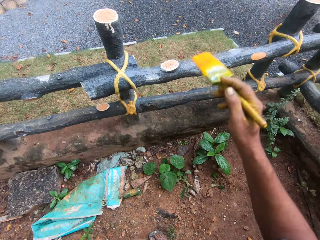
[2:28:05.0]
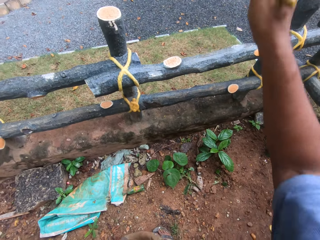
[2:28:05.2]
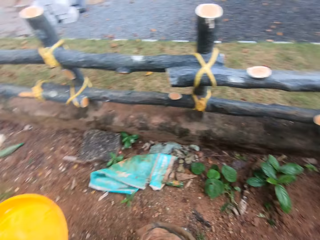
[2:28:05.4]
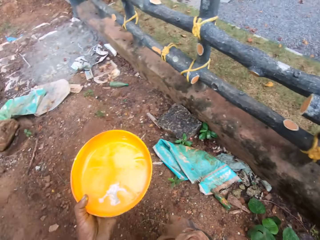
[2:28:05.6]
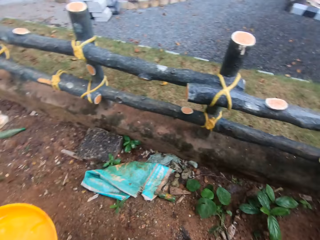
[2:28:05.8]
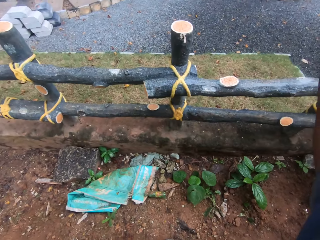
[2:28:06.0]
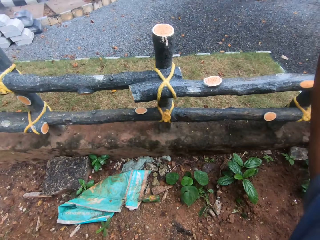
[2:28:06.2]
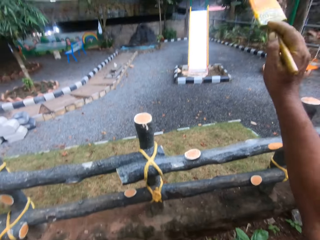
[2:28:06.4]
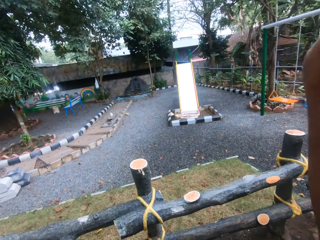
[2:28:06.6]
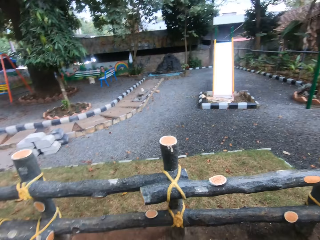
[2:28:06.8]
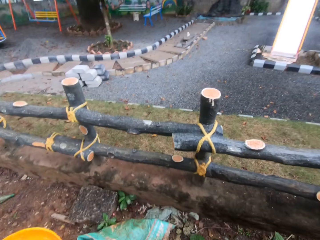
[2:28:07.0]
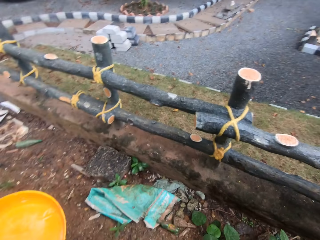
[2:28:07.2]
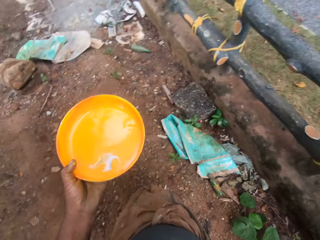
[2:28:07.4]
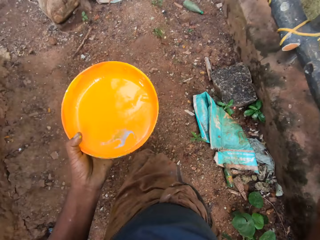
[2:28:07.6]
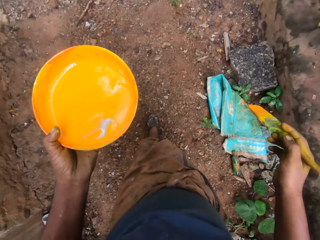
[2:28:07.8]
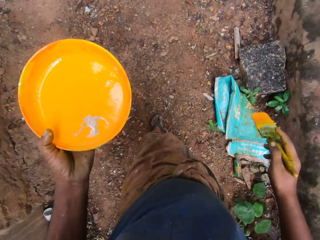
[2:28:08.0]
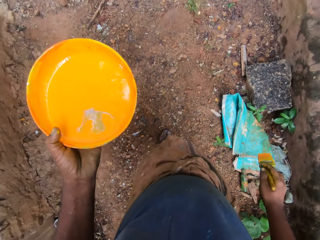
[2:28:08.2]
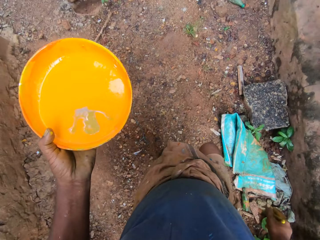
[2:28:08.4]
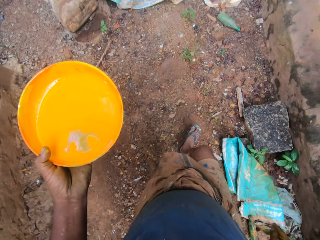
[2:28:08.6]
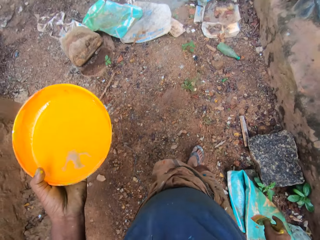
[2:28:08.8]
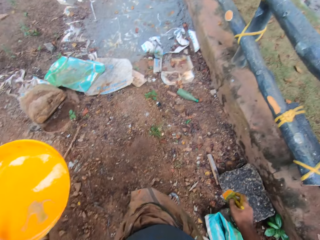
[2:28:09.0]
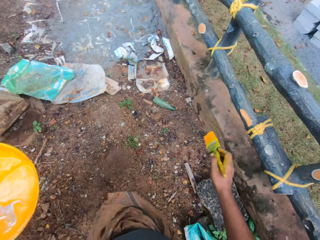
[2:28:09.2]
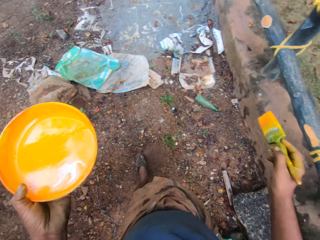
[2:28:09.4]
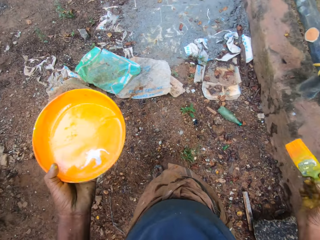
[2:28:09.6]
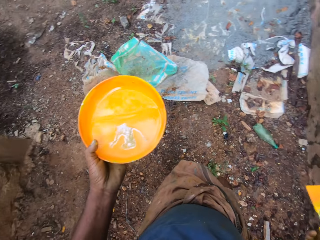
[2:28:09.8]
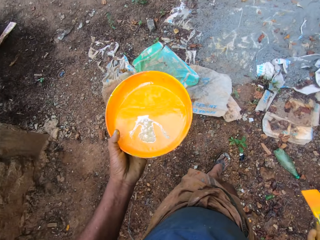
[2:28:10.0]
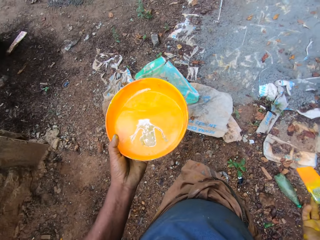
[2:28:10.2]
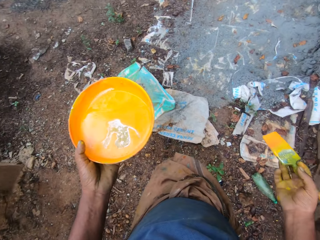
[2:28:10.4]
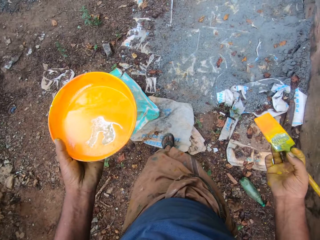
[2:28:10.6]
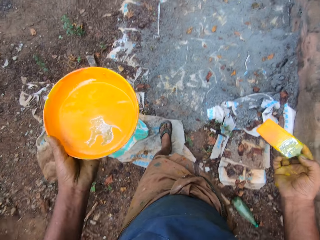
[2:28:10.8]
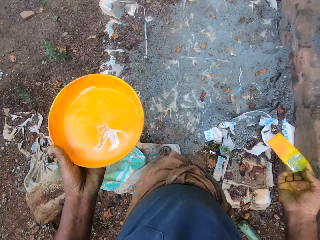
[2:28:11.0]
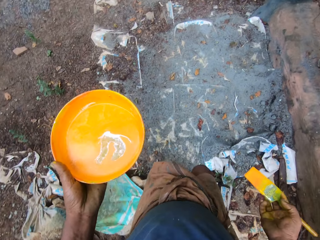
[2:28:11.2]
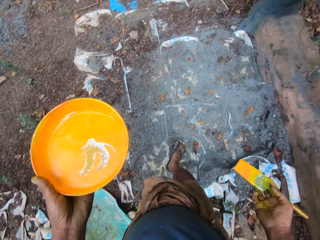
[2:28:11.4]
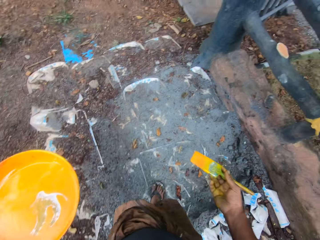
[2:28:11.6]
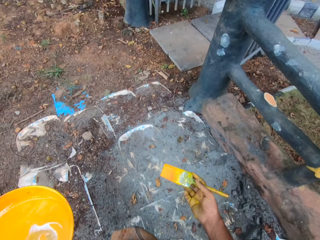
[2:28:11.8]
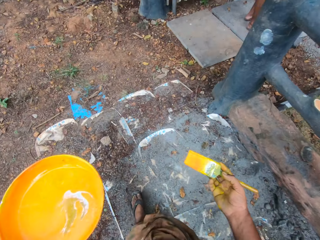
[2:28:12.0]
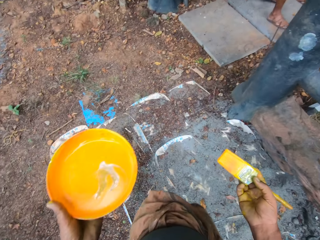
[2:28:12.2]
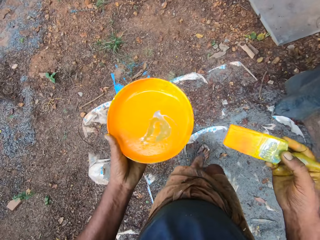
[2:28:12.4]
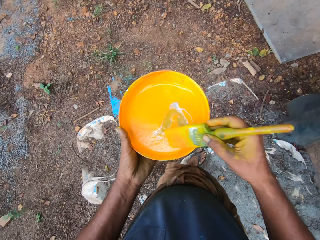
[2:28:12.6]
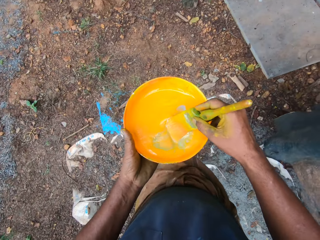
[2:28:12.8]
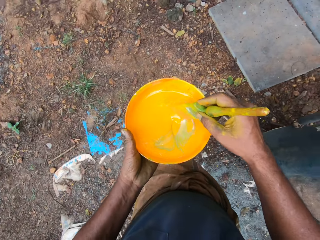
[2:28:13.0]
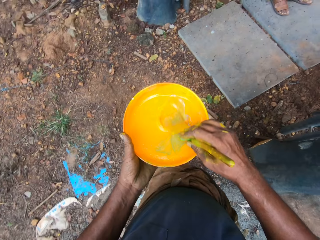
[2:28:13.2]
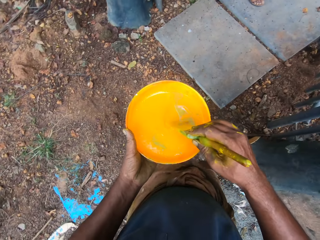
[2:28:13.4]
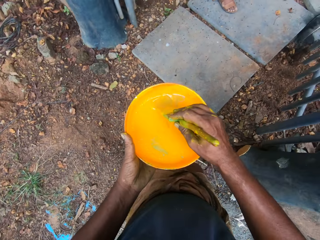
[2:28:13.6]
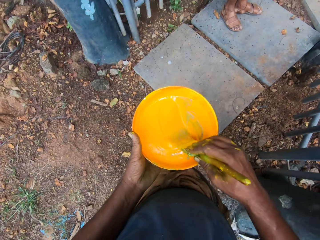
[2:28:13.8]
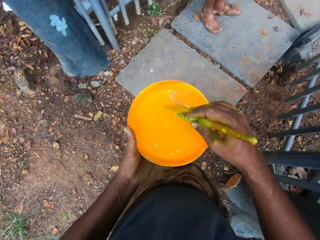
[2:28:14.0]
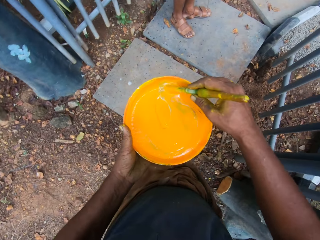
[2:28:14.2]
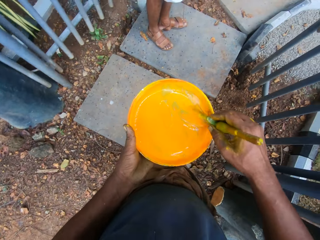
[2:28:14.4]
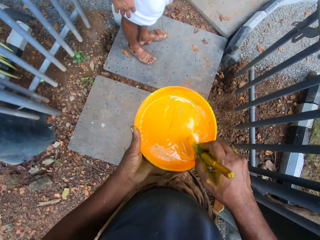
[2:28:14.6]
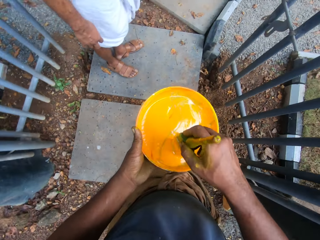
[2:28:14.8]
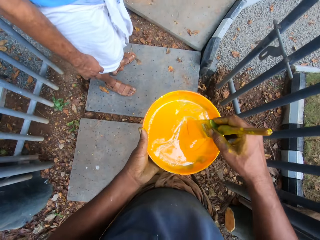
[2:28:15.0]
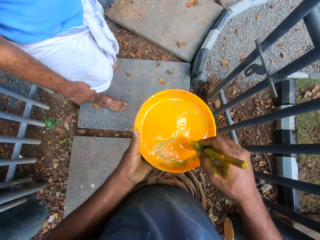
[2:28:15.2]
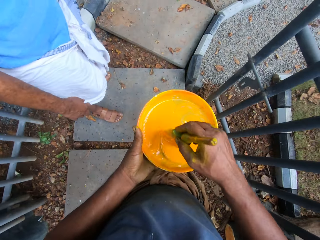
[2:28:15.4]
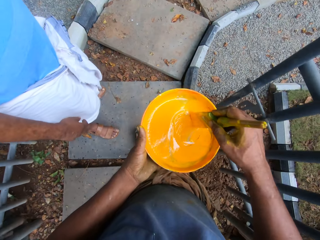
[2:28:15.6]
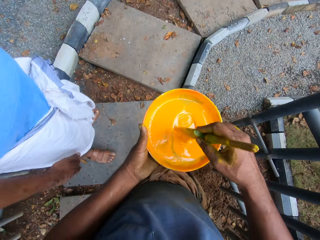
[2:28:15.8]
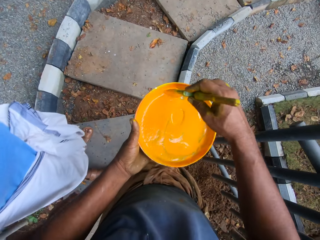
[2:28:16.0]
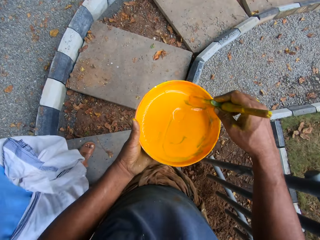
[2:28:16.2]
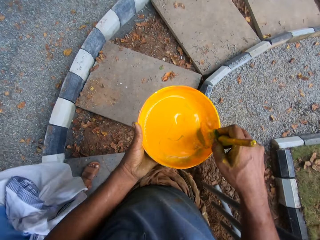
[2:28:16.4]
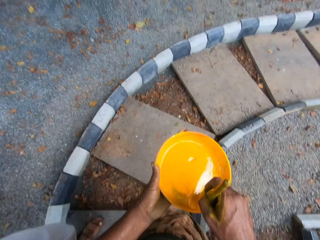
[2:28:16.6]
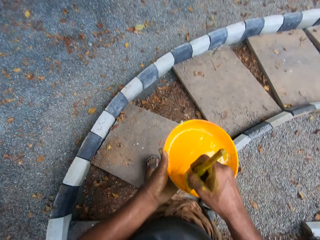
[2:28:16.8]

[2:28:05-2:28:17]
The camera wearer walks around. They mix the paint in the plate with a brush.

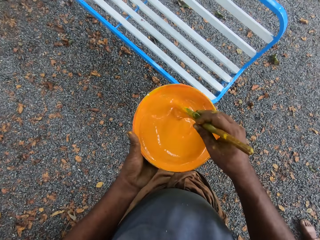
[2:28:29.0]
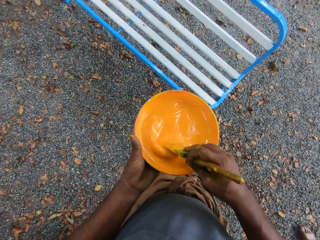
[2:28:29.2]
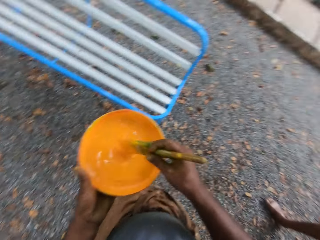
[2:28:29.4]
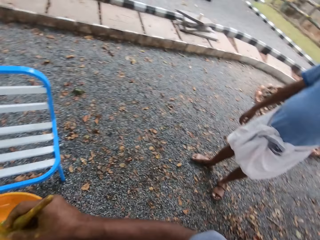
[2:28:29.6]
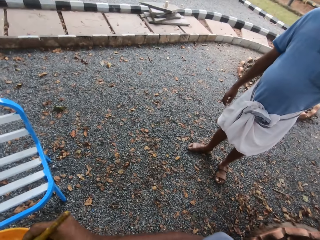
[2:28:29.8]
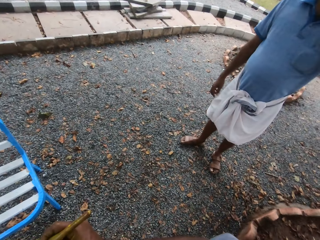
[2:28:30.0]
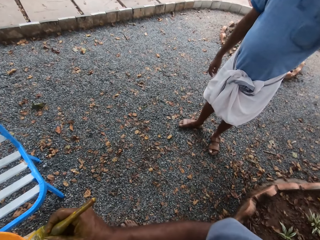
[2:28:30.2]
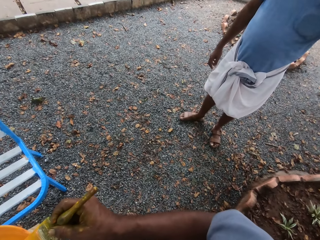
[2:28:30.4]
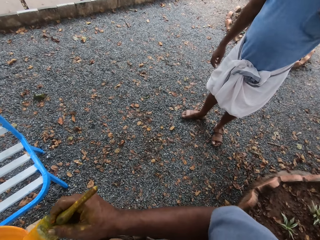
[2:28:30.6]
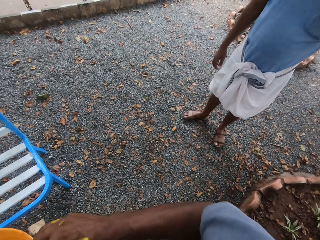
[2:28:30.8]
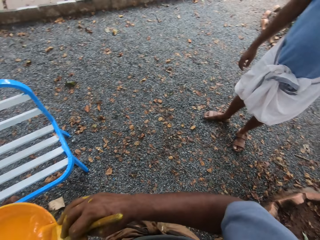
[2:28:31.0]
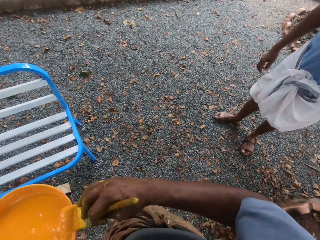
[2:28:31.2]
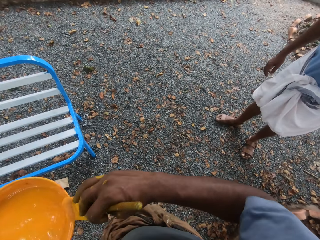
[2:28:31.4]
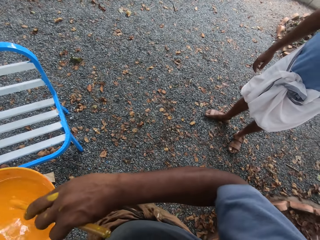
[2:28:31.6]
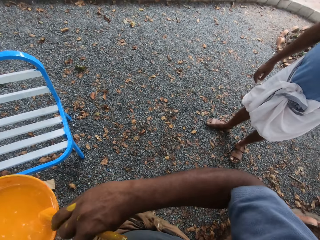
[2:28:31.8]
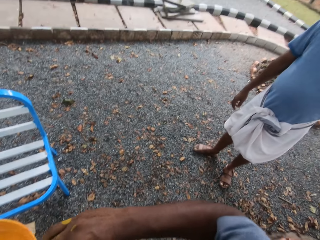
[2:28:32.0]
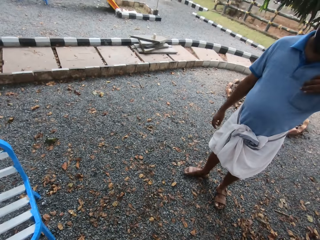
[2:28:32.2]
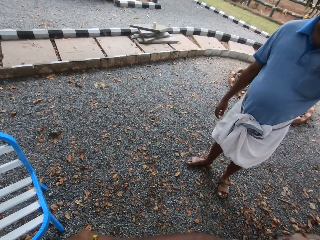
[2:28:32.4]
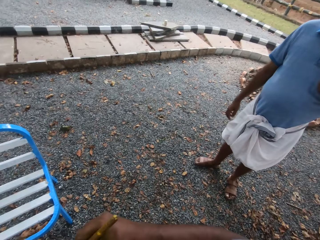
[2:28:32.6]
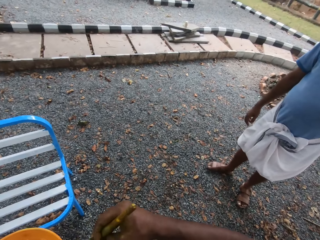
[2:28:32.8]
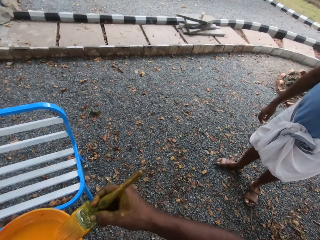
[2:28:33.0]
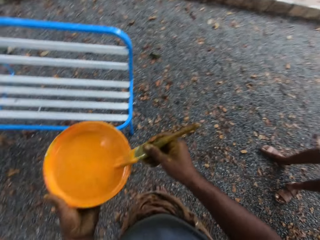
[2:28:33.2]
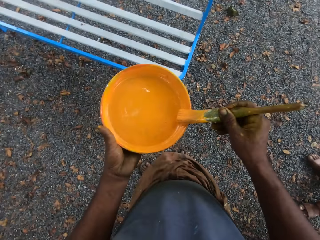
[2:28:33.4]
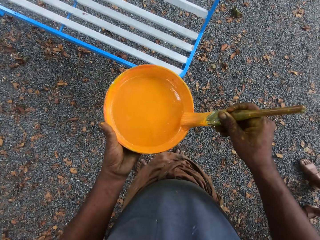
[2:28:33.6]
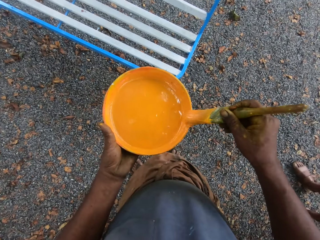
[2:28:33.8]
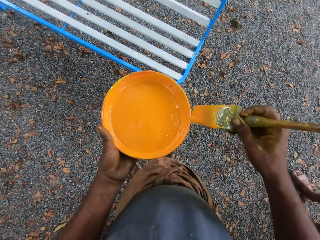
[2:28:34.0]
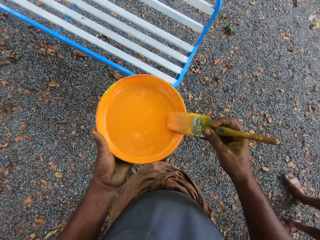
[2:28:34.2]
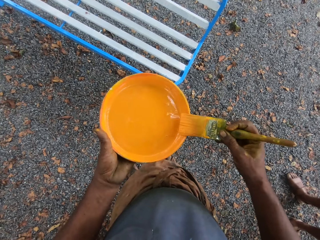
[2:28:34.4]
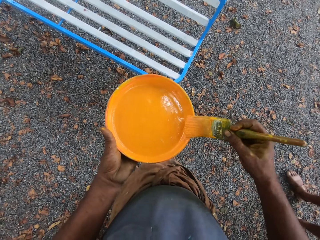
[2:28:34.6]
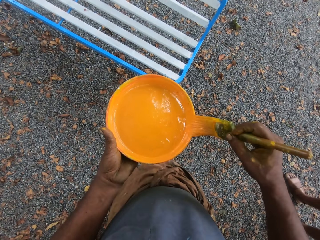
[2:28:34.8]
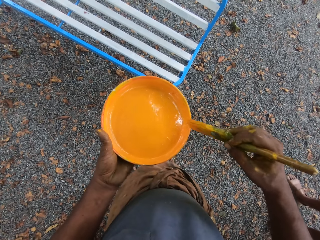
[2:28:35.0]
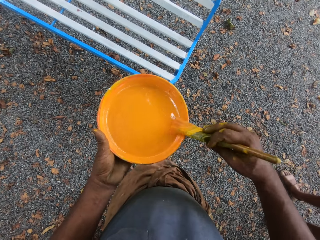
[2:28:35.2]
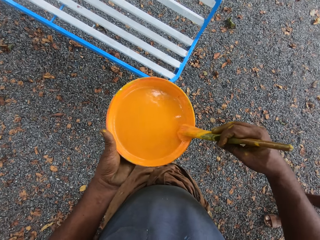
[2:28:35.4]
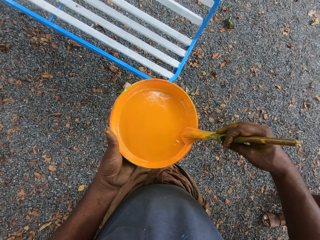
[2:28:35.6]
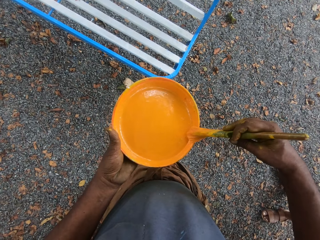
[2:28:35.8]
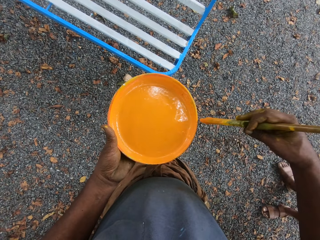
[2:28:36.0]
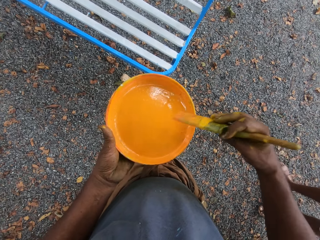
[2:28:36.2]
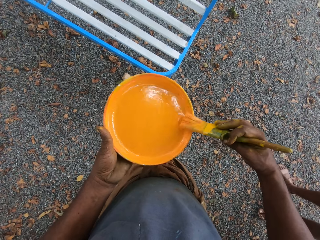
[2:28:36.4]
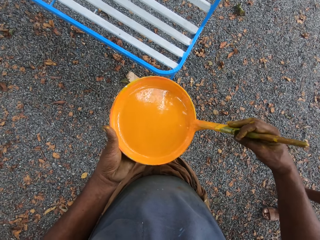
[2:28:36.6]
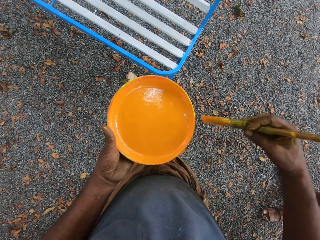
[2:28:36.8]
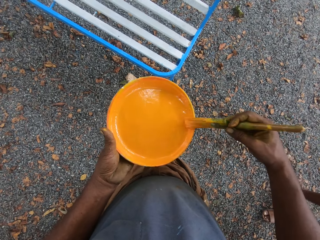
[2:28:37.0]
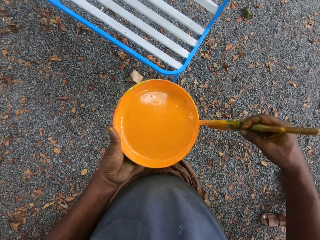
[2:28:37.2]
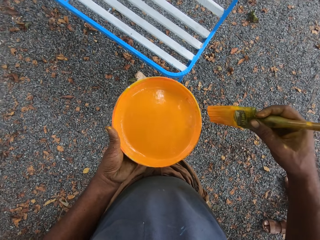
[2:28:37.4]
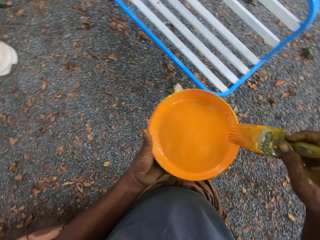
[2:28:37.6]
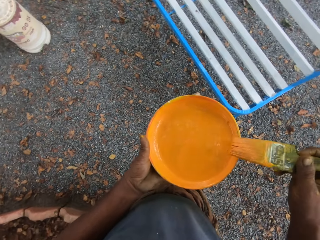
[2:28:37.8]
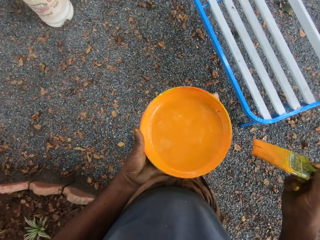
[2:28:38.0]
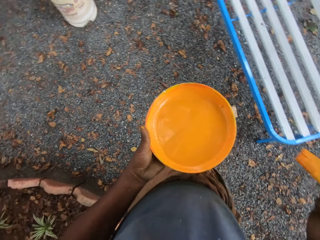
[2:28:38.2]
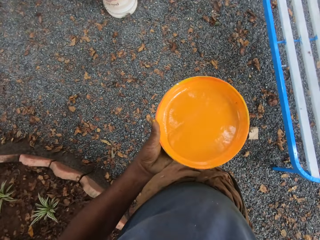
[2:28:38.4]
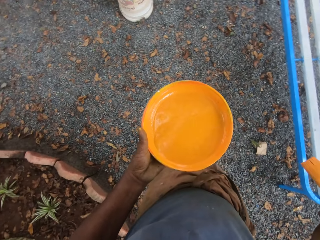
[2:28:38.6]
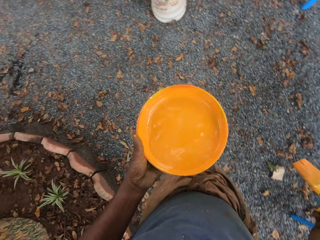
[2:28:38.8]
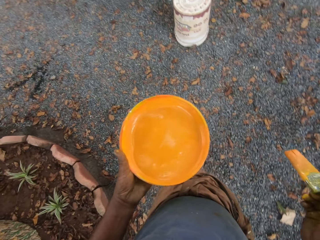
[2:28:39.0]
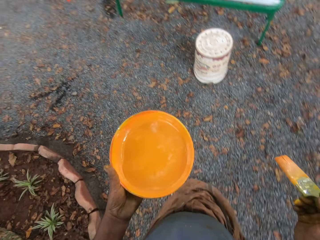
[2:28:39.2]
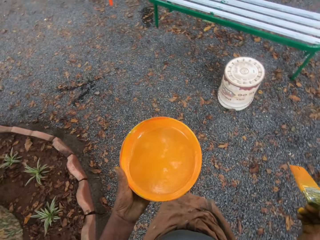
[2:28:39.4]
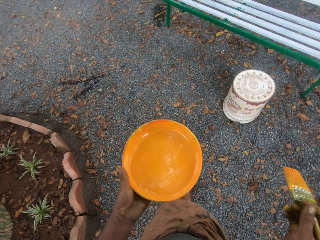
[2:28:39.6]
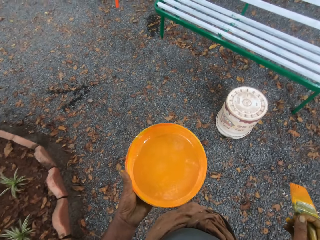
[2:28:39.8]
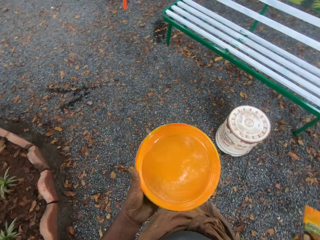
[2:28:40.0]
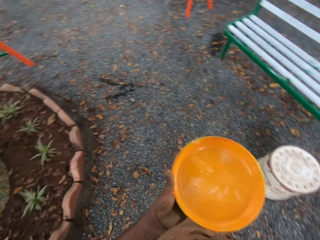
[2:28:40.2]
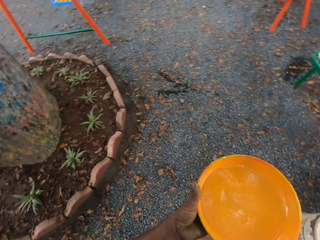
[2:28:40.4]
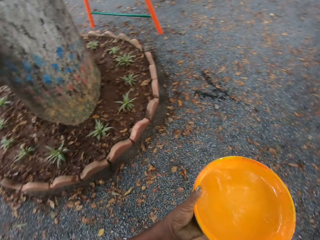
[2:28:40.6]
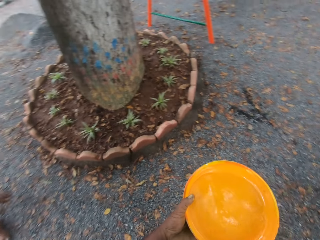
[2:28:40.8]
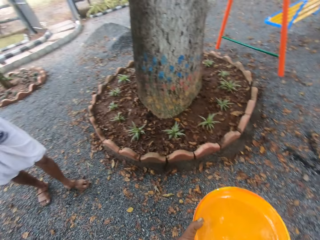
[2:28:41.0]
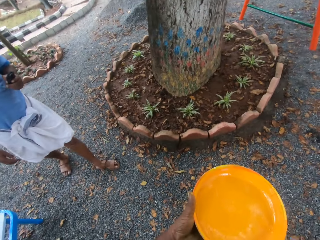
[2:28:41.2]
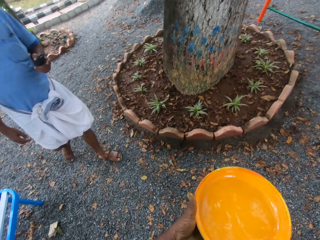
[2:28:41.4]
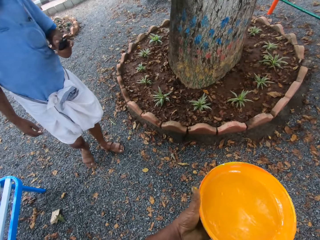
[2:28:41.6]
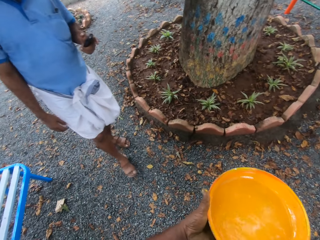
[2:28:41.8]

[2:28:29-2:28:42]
The camera wearer talks to a man.
